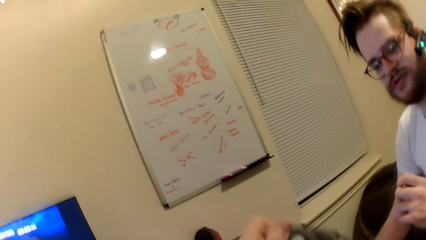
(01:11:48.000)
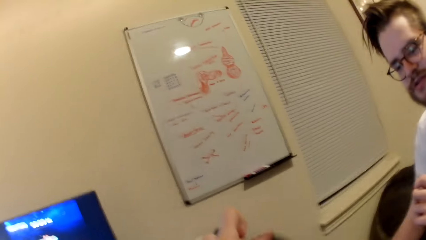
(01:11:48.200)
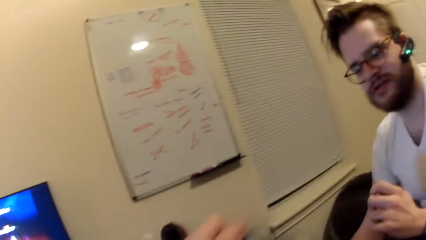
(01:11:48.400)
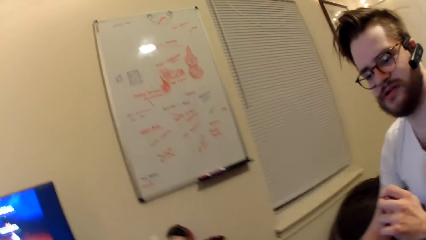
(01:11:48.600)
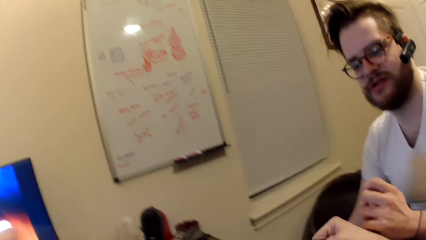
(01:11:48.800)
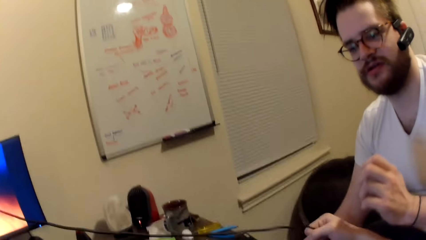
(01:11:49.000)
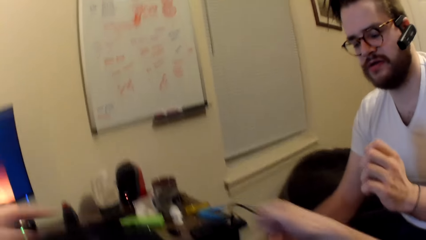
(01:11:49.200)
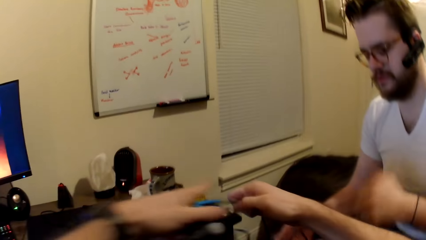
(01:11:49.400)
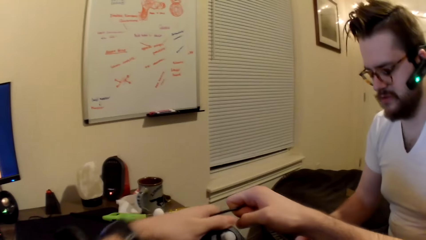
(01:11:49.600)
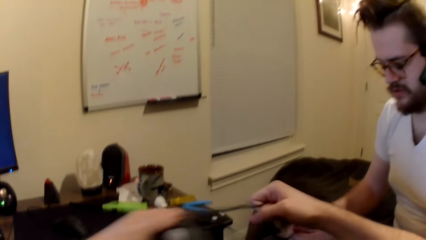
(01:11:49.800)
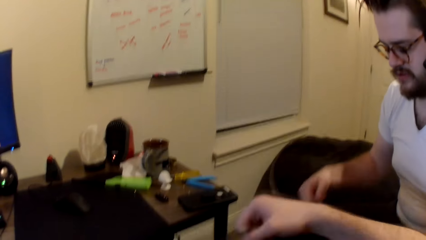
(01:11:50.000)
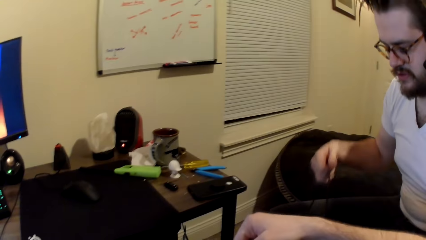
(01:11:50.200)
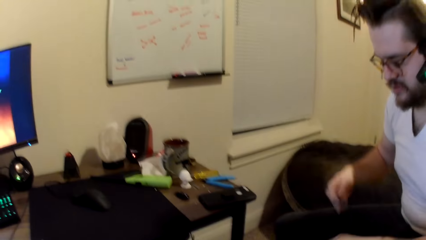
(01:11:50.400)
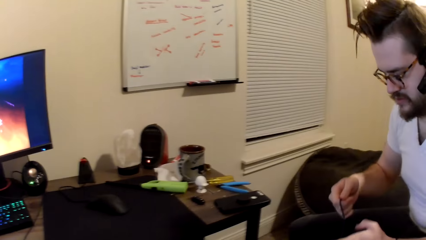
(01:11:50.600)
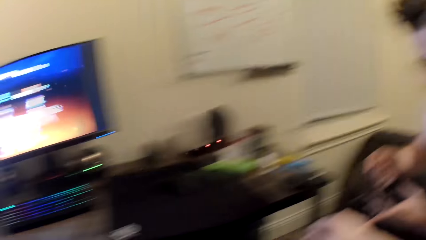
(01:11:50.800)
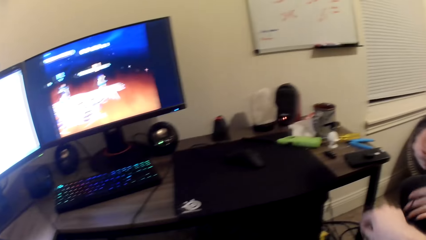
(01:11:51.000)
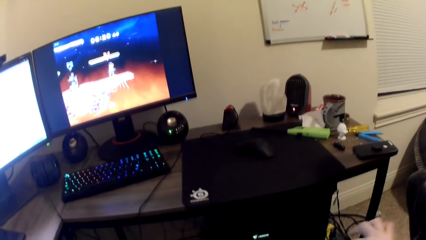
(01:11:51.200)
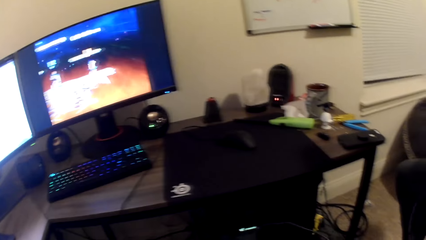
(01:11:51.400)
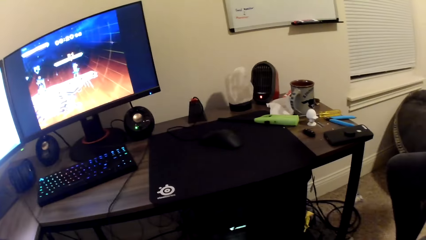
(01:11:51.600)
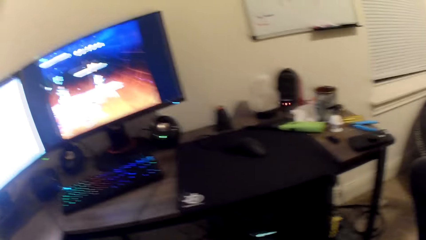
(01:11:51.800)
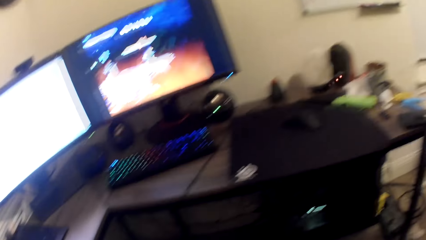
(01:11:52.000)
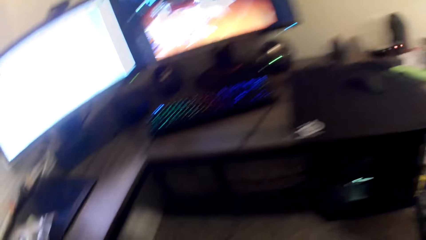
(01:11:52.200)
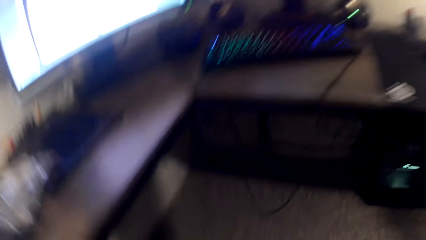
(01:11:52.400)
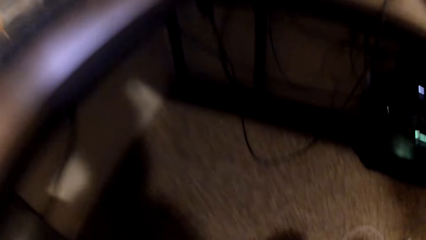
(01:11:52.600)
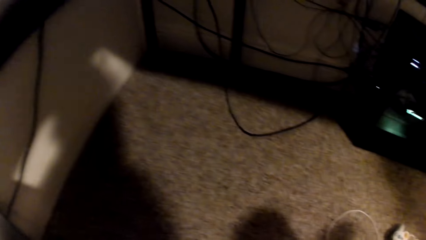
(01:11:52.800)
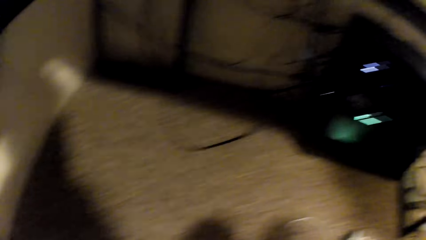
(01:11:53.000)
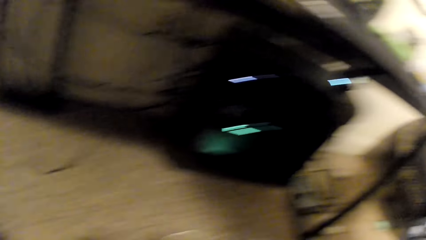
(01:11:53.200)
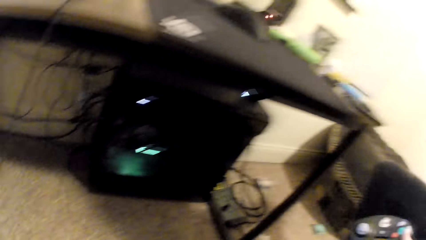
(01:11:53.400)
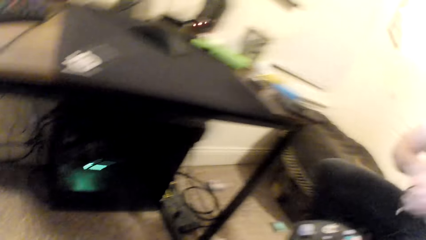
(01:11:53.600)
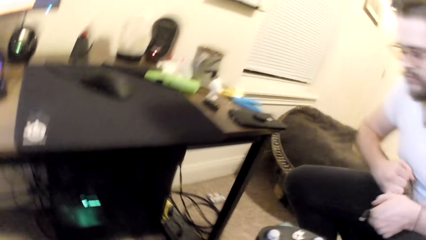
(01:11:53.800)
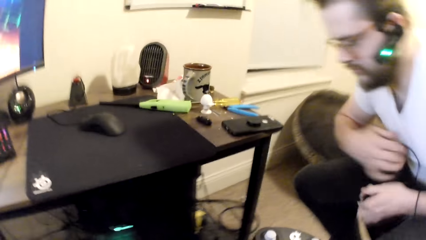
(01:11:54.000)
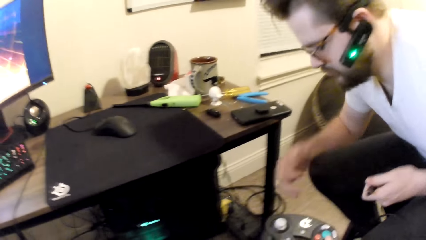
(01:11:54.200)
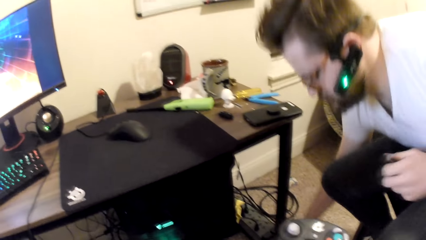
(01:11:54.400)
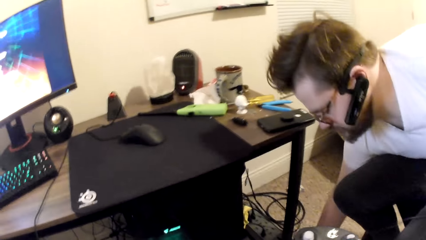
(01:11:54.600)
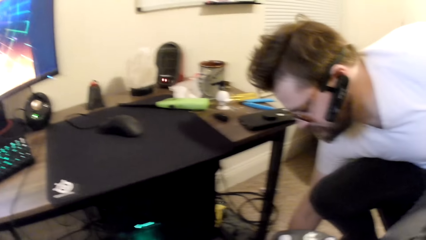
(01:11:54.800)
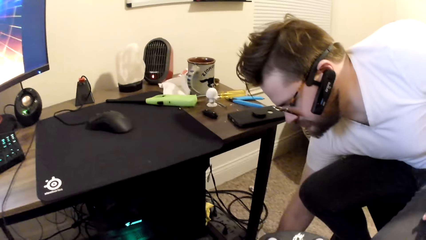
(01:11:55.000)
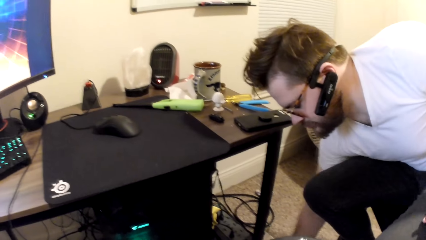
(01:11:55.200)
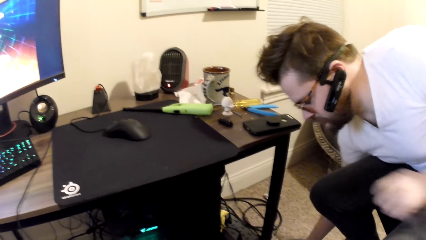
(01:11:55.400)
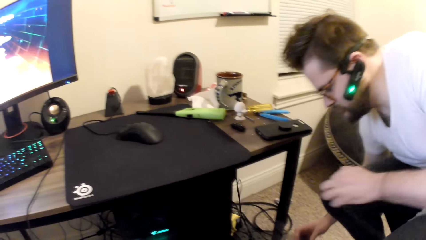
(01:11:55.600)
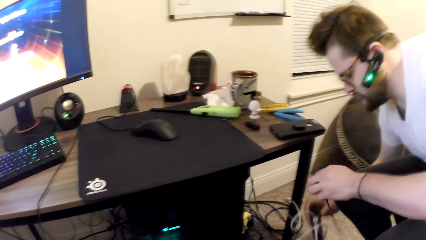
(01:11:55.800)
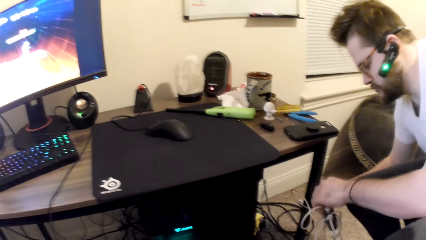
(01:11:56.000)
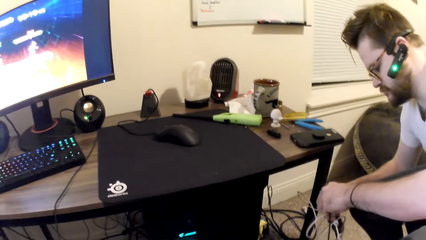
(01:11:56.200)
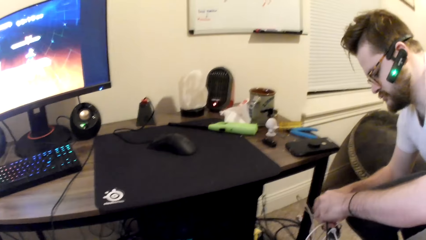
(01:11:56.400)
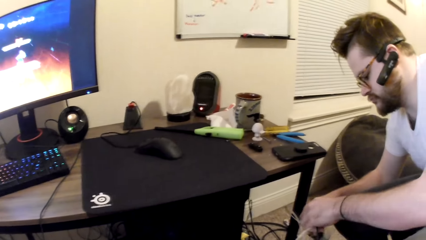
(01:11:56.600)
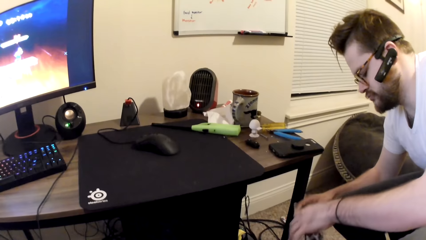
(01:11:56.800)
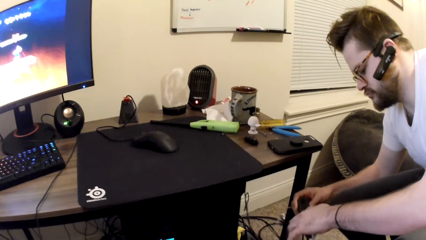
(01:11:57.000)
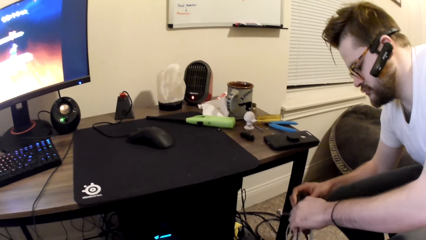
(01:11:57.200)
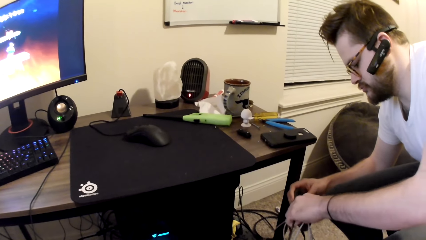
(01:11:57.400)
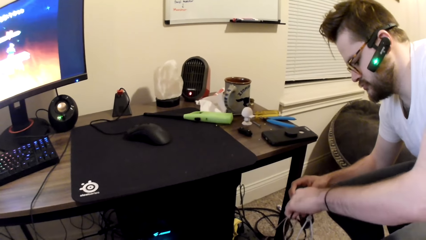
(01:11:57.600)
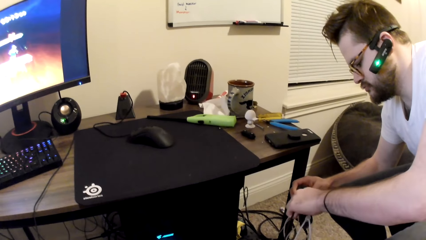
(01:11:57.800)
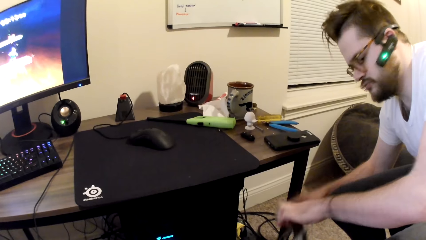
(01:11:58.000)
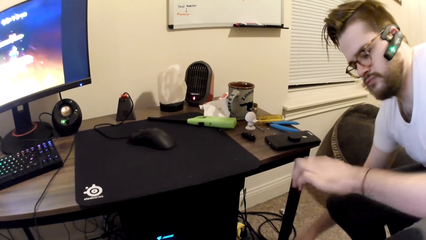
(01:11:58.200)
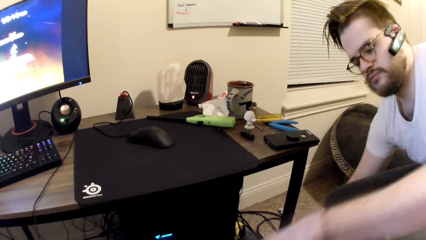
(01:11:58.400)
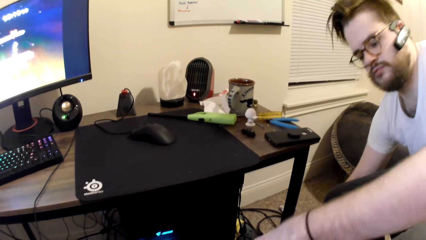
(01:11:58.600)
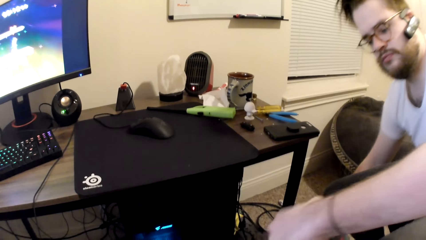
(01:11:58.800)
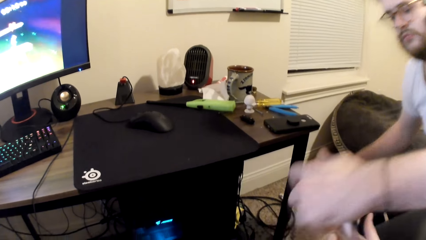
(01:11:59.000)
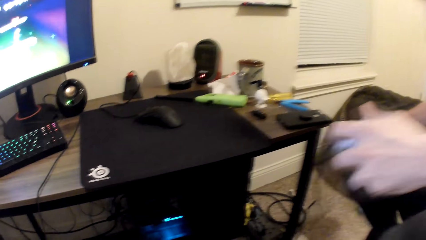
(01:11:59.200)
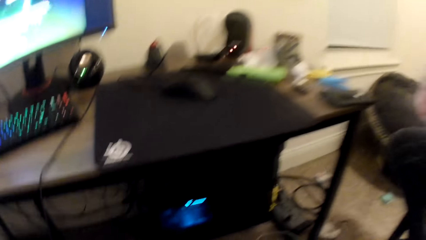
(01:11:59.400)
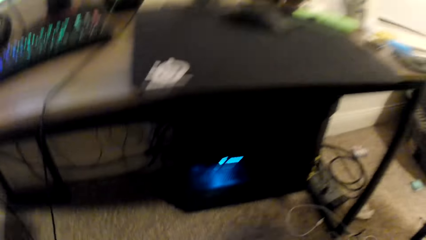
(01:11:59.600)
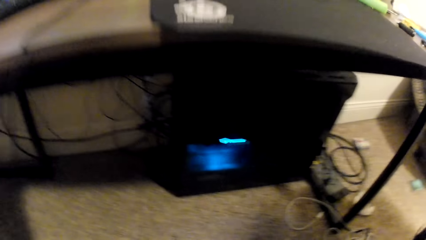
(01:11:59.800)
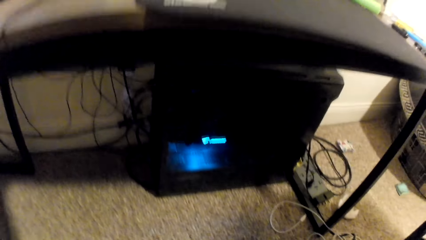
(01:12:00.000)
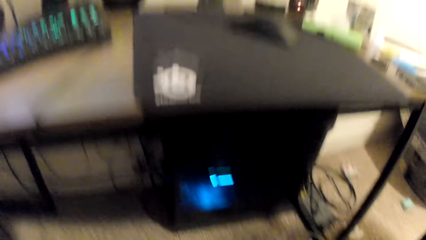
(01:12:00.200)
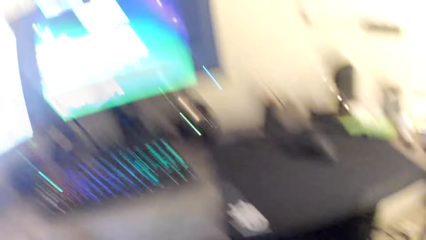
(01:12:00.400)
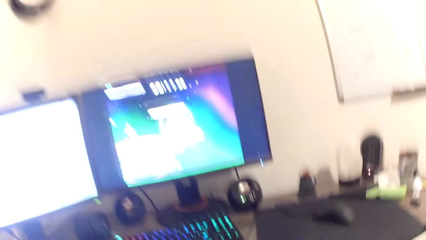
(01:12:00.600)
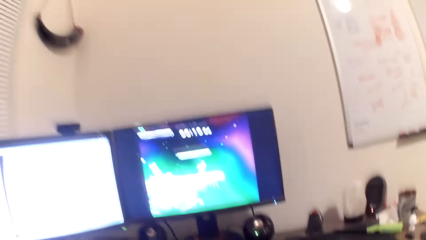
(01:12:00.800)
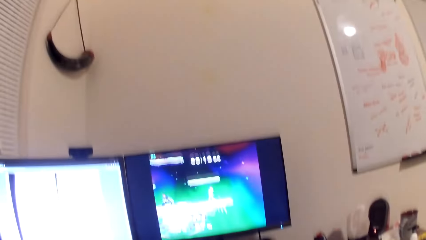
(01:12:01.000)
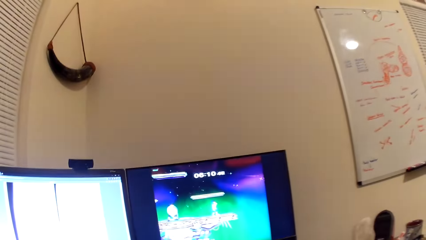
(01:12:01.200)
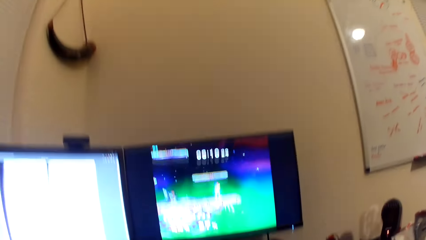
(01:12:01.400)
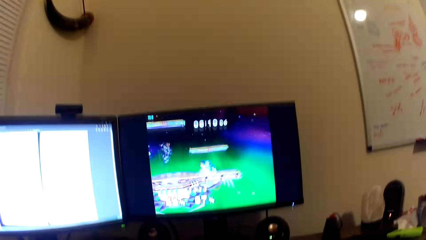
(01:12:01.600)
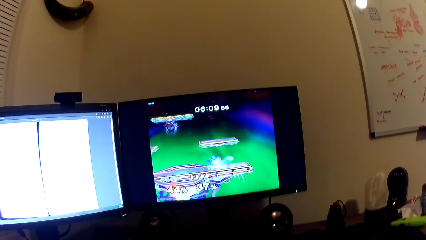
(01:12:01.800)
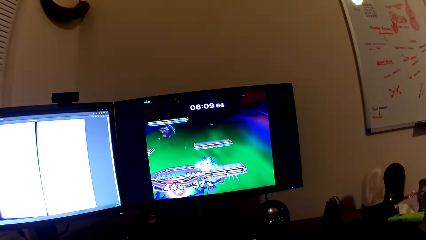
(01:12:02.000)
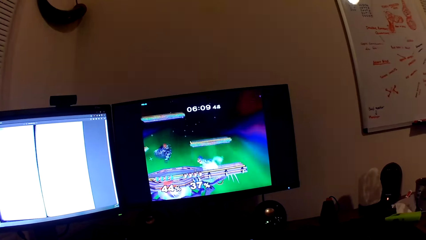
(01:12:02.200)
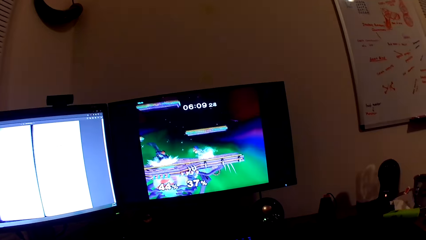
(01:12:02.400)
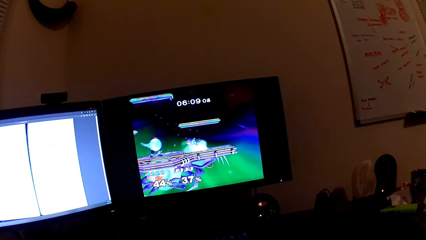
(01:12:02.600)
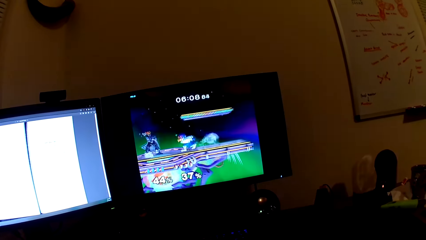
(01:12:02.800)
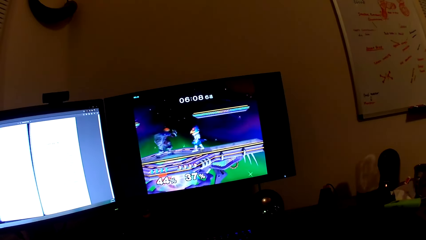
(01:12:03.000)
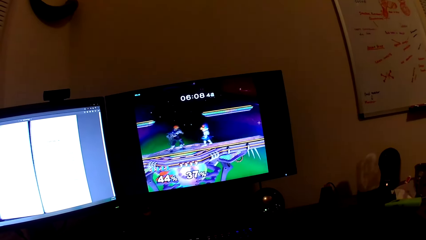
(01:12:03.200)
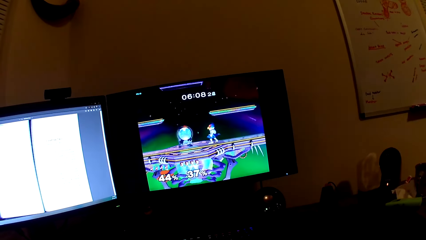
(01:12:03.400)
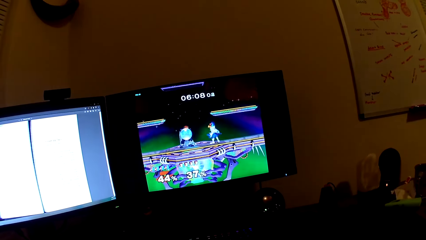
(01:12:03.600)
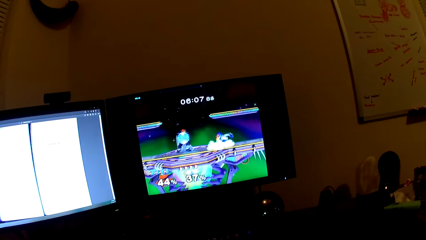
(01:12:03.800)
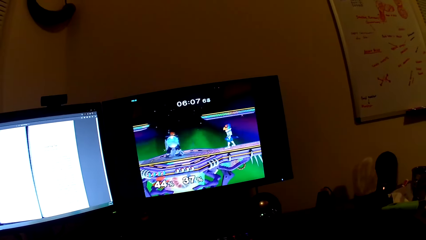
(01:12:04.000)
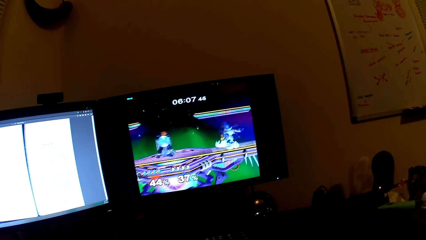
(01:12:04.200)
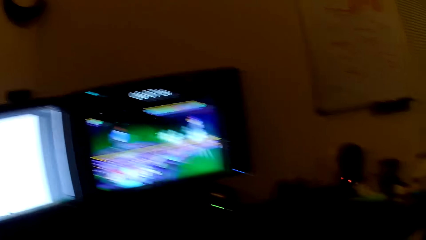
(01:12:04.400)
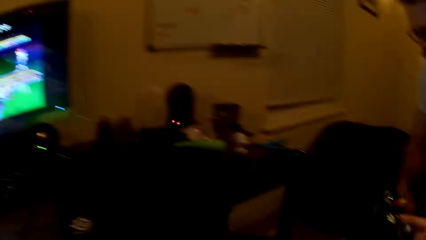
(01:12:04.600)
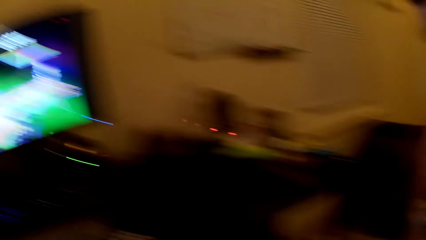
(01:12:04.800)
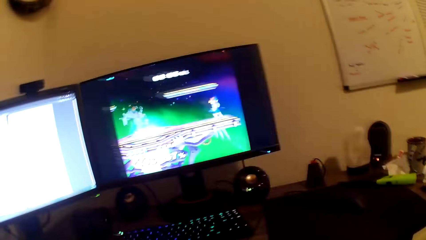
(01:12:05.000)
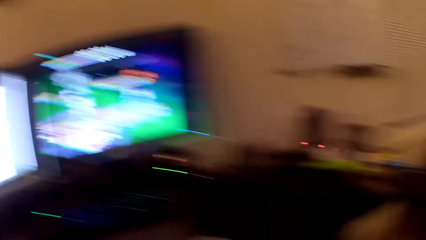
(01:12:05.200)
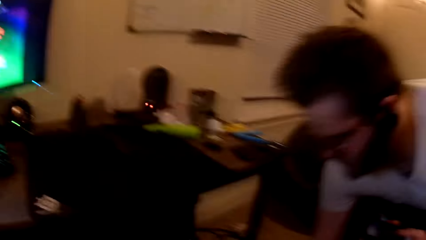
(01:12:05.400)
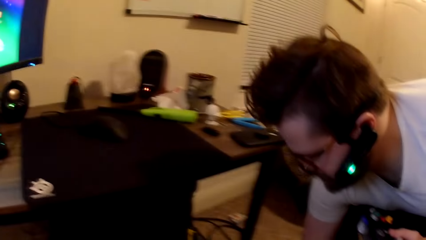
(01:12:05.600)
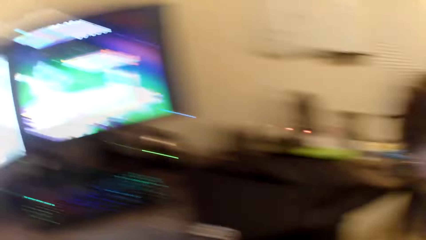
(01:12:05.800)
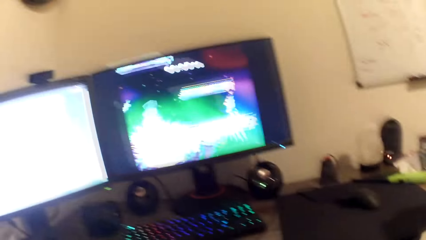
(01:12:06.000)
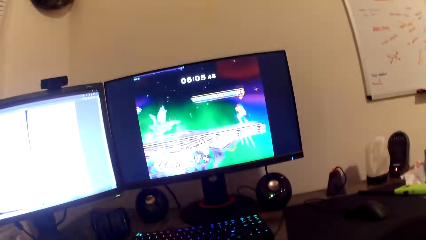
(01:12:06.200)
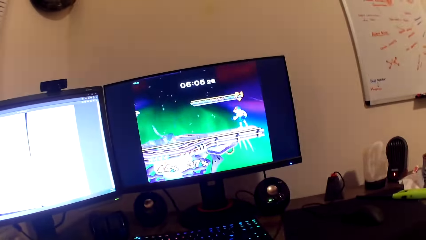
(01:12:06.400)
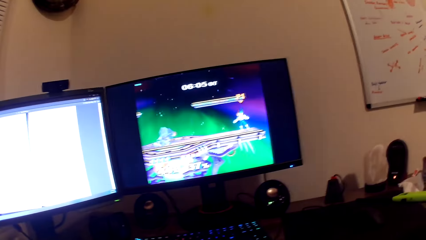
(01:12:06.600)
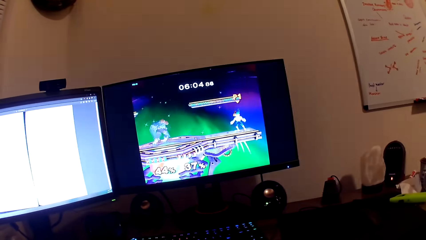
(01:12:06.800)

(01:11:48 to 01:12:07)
The camera wearer holds a wire with both hands. The man pulls a wire with both hands. The camera wearer looks at the floor. The man picks up an adaptor with his right hand, detaches a piece of wire from the adaptor with his left hand, and picks up the white game console with his left hand. The camera wearer plays the game in the screen with the PlayStation controller.
